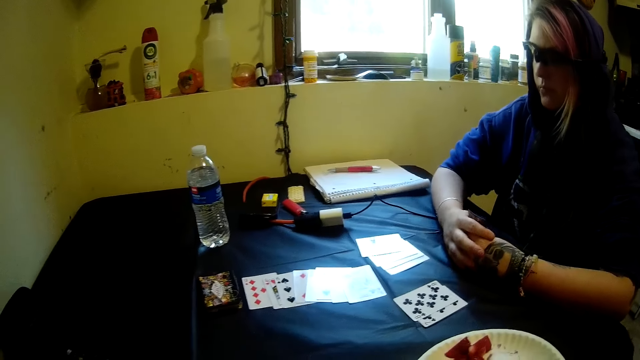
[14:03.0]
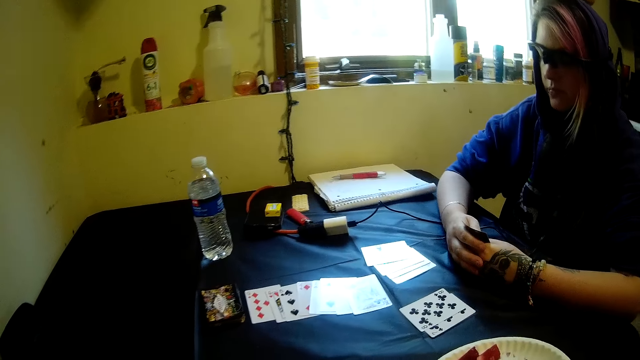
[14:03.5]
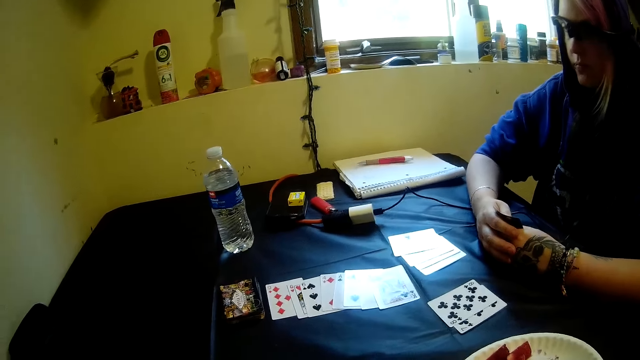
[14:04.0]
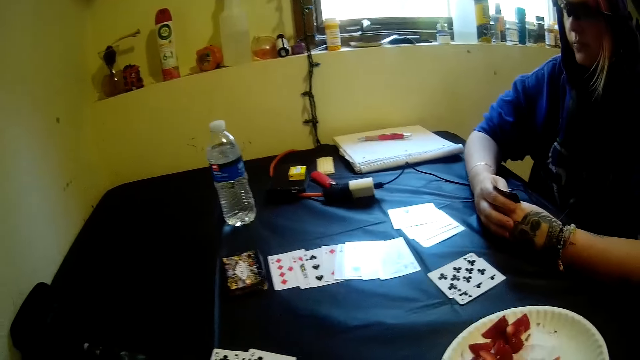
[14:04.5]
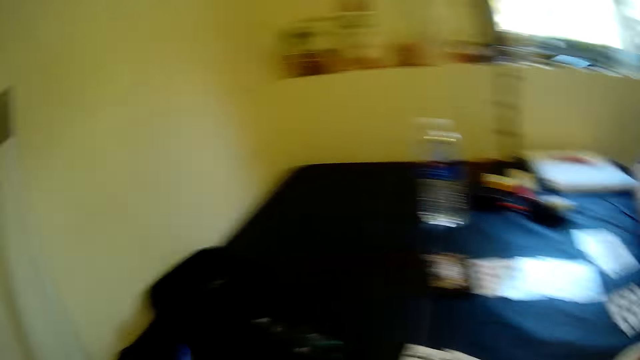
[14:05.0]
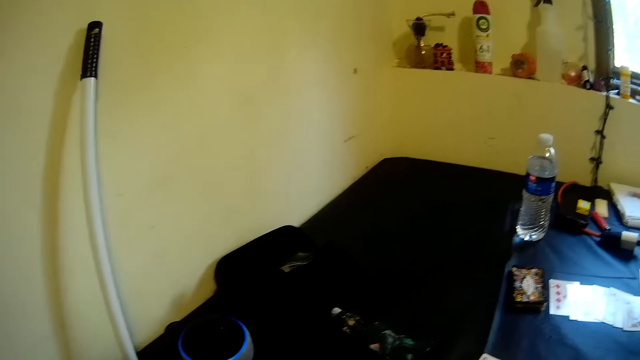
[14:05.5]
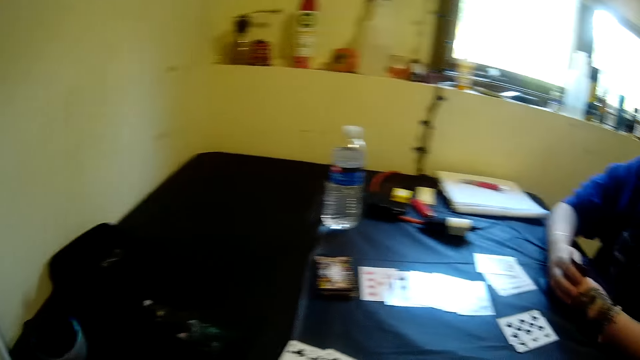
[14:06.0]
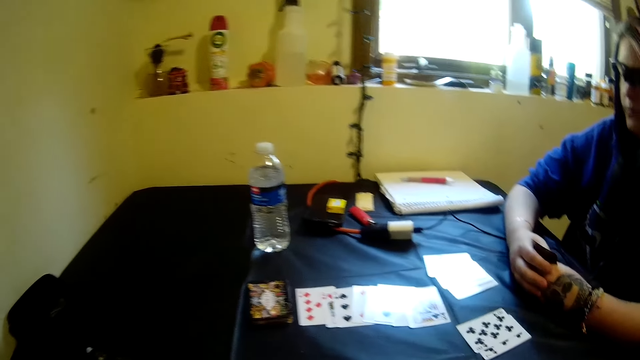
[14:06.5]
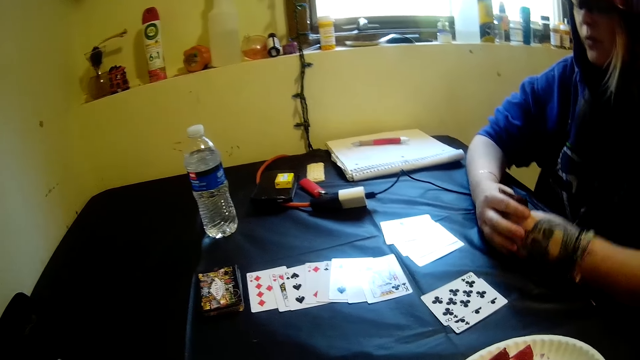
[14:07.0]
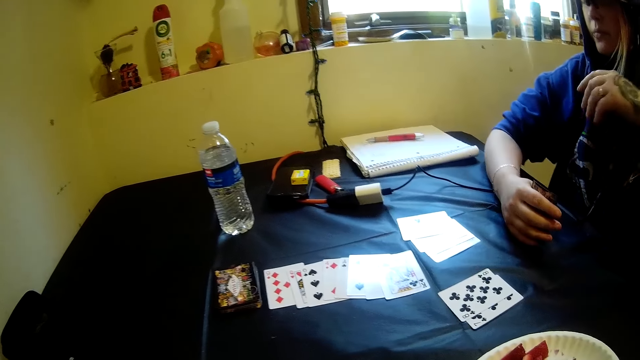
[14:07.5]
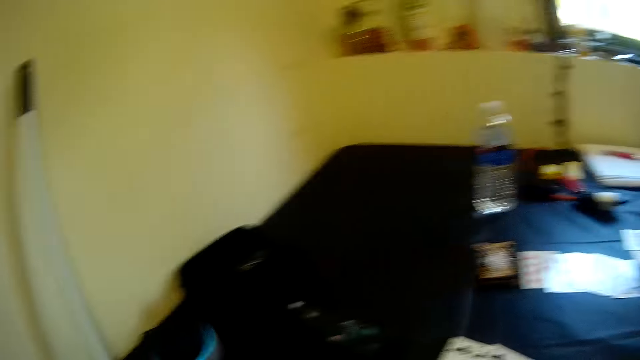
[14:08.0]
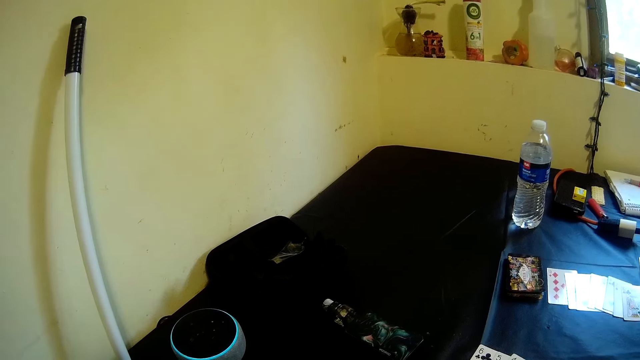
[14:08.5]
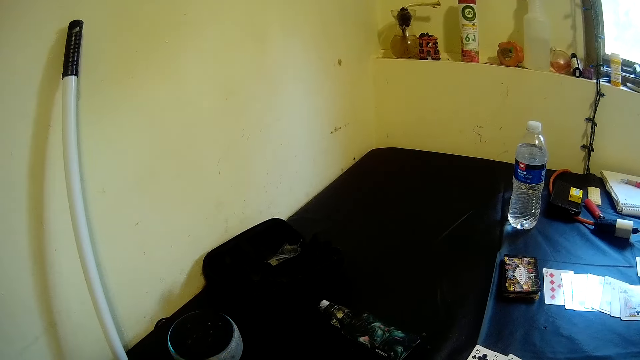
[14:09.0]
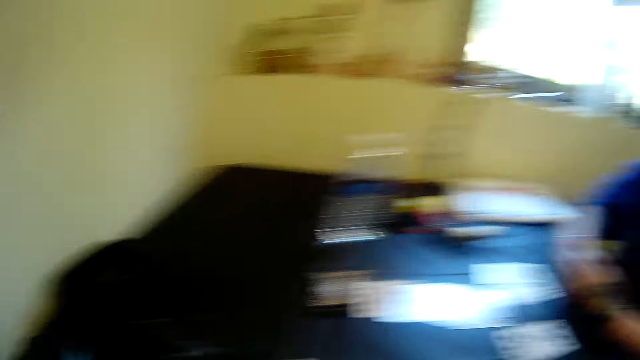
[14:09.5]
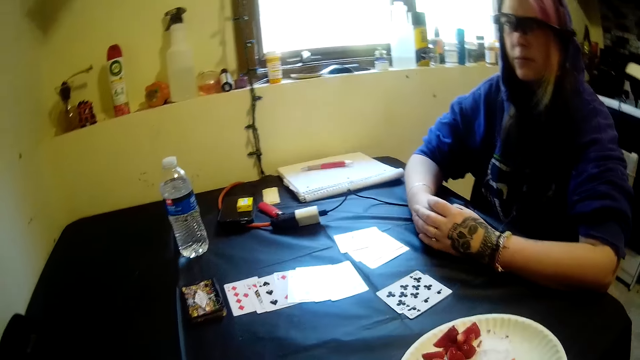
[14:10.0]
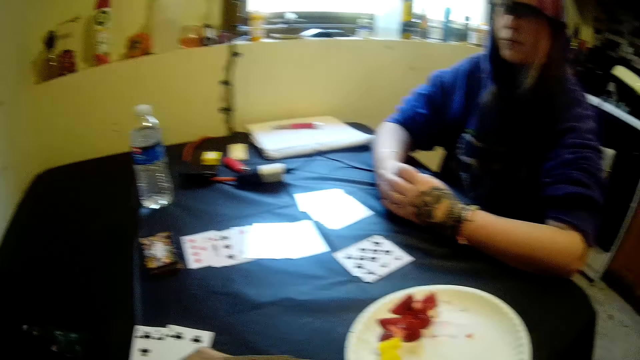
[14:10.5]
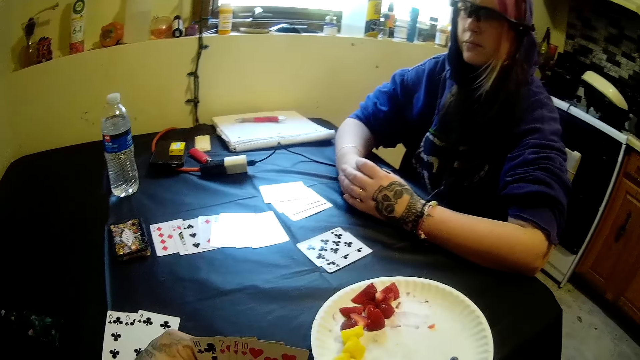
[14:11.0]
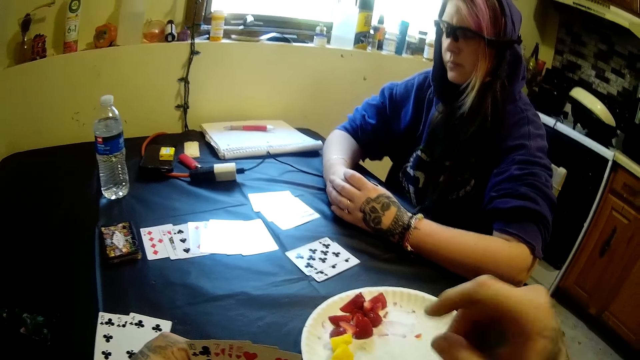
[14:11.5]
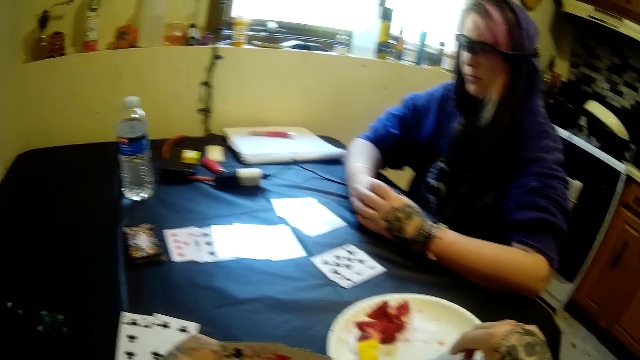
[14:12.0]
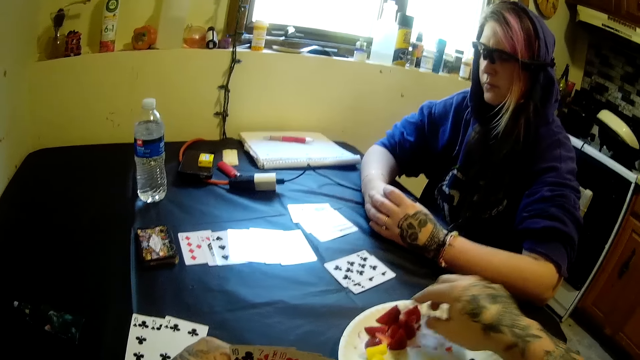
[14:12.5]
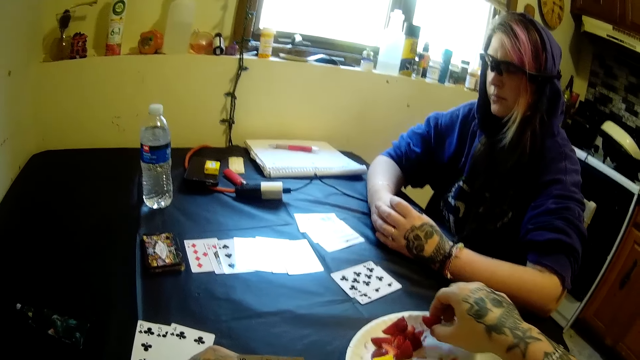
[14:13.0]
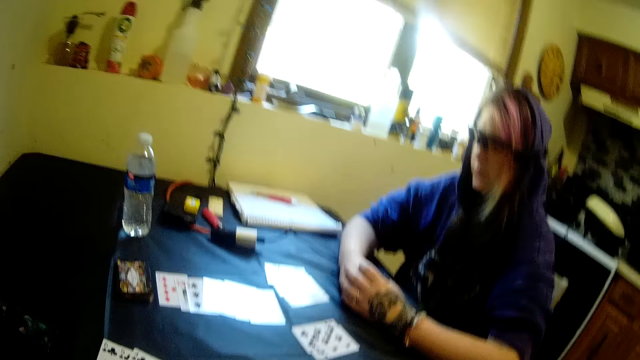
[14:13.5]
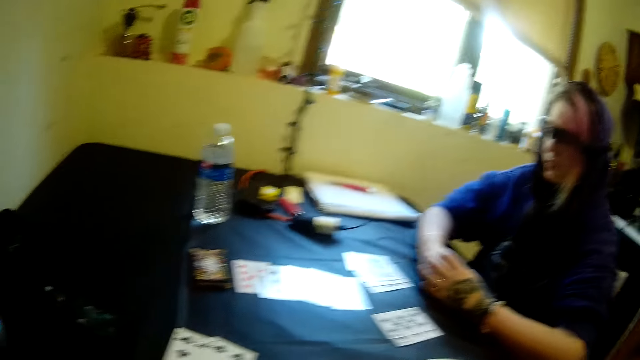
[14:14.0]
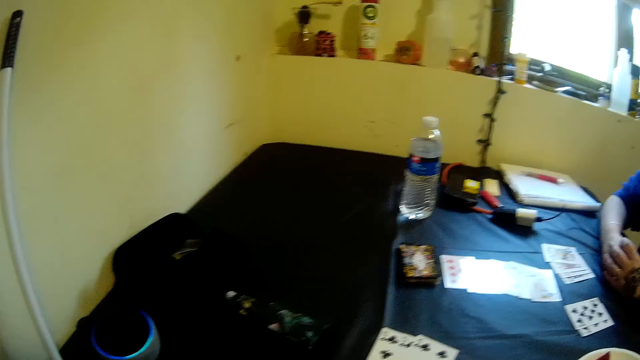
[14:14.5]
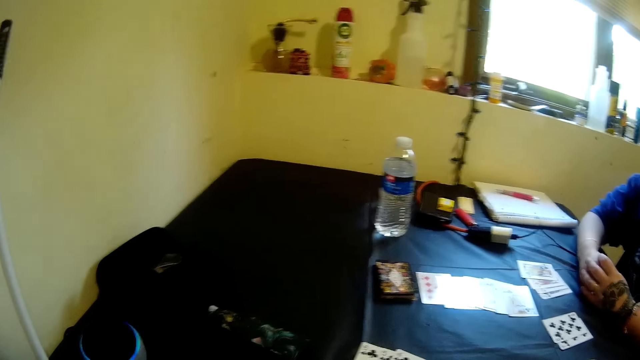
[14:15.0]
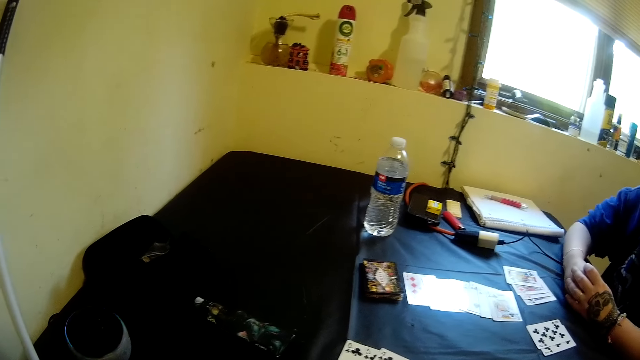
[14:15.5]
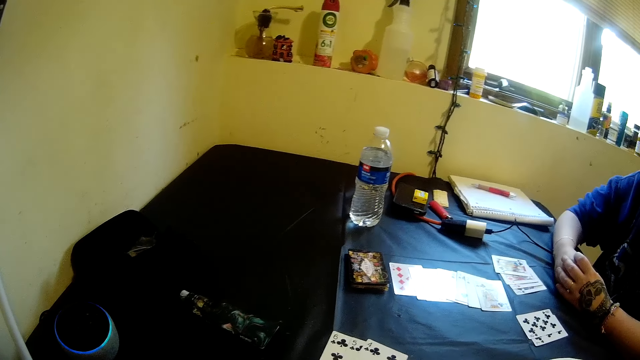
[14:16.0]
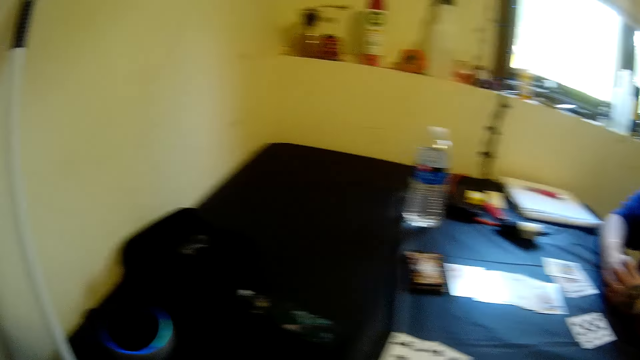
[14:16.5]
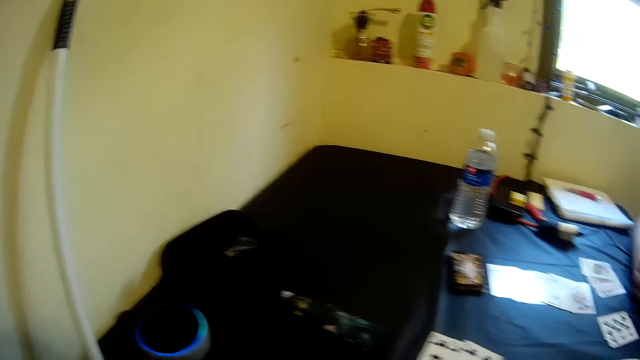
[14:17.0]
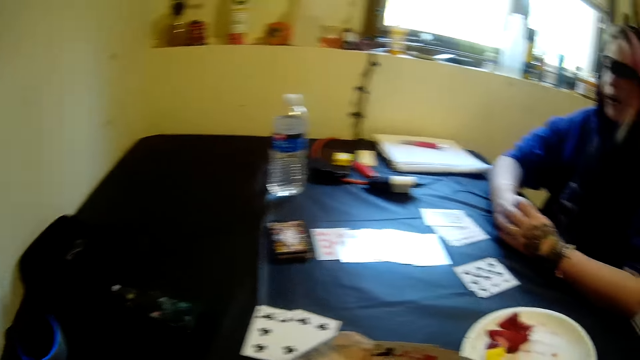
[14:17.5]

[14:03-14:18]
The camera wearer looks around. He picks fruit from the plastic plate on the table with his right hand. He looks around.

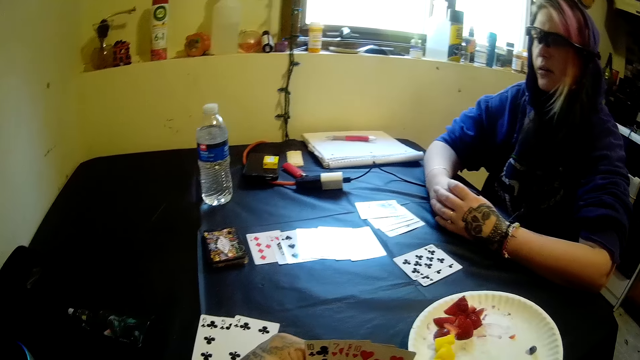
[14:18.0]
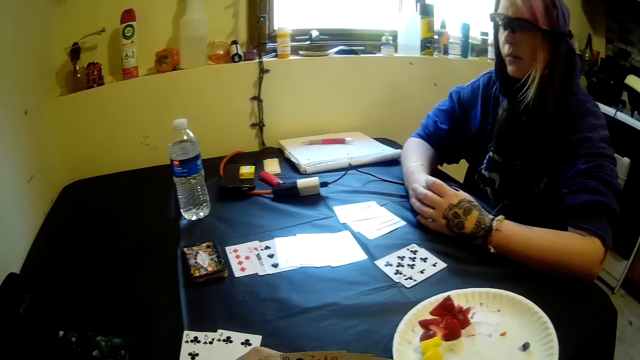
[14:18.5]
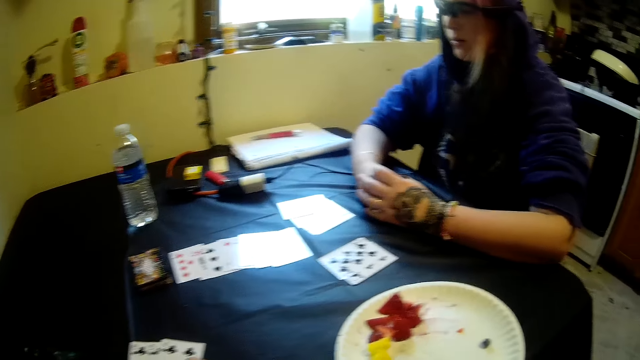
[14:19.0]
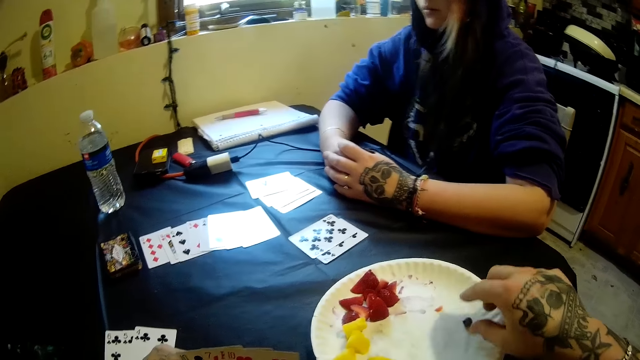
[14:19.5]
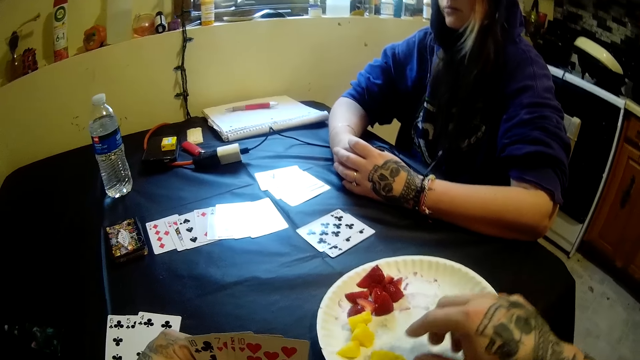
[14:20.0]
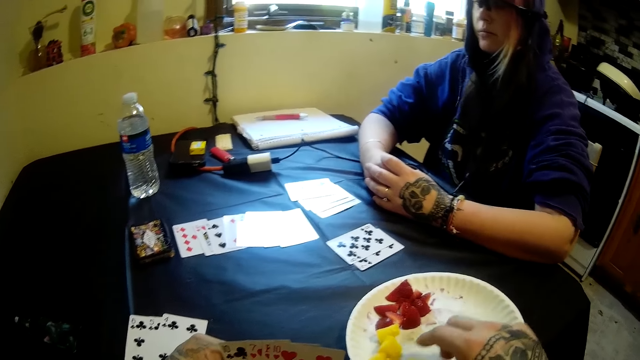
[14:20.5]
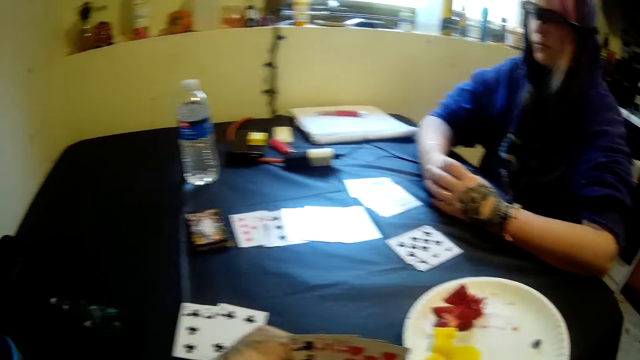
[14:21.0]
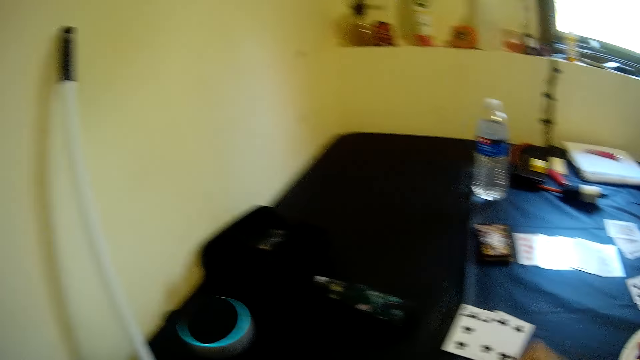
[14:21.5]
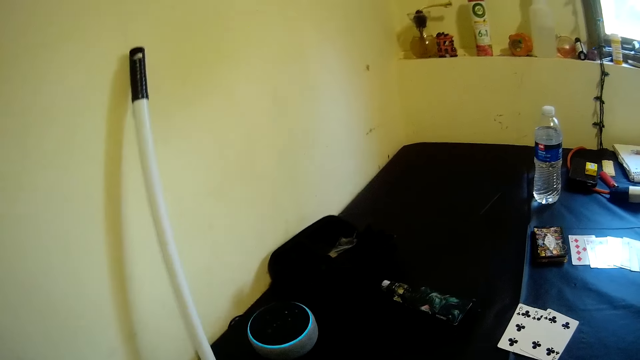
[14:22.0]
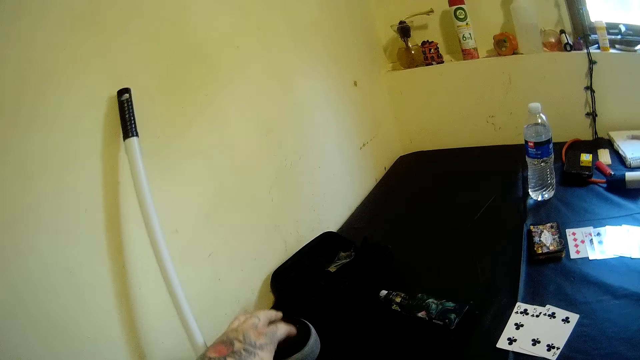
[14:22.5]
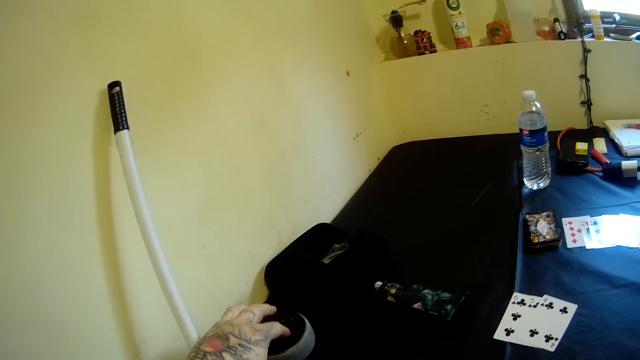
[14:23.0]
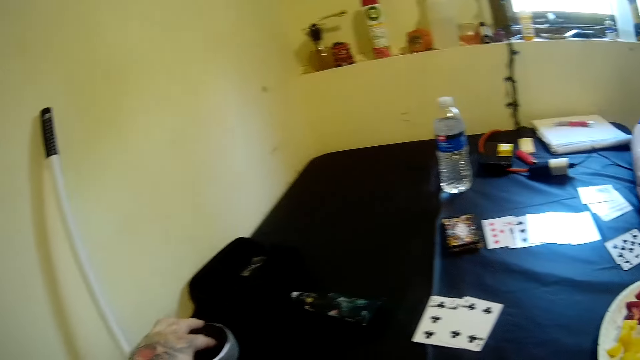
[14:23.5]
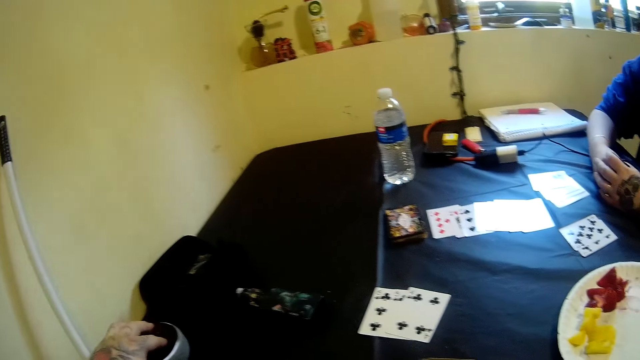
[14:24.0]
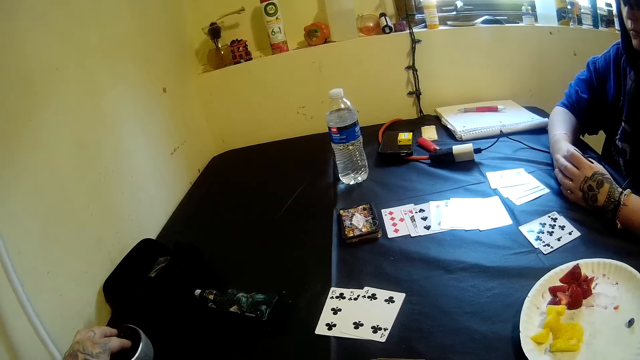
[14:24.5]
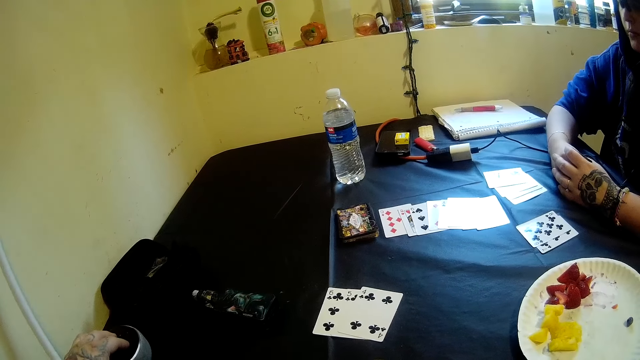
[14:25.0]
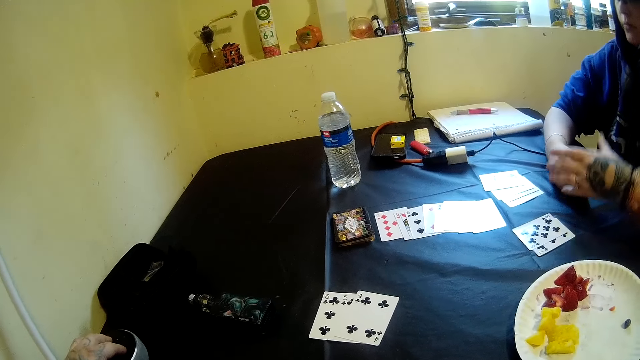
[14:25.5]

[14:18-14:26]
The camera wearer takes something from the plate. He adjusts something. He touches a speaker with his left hand.
